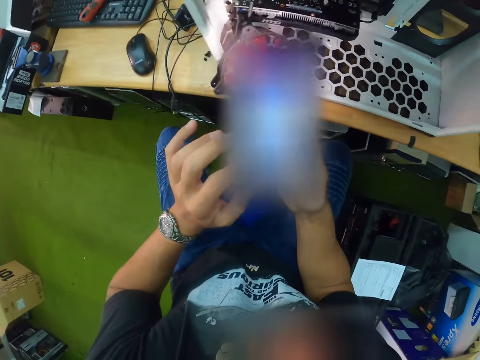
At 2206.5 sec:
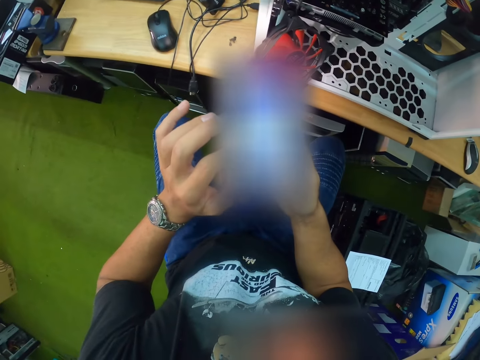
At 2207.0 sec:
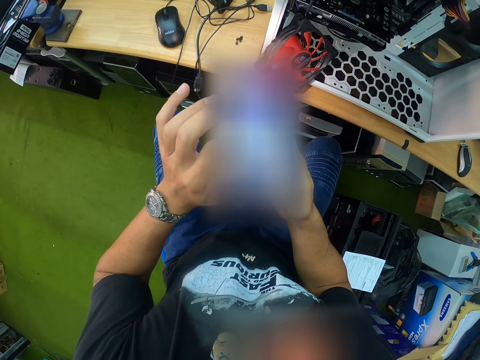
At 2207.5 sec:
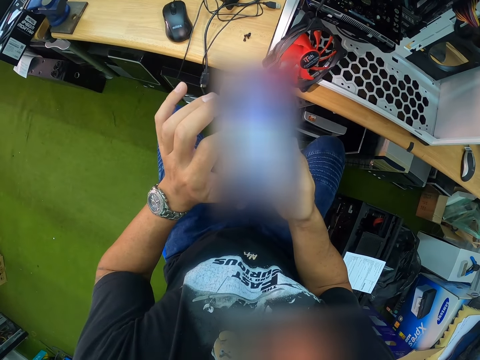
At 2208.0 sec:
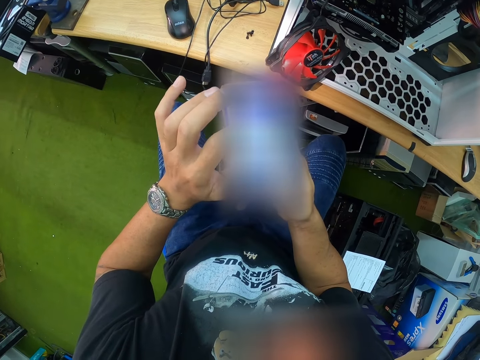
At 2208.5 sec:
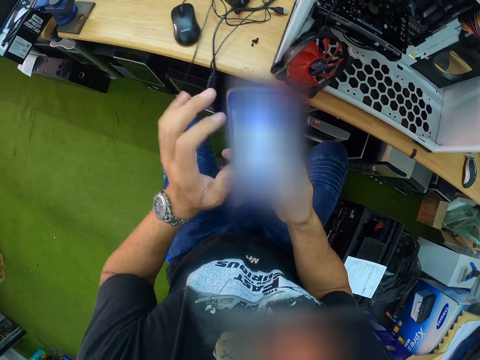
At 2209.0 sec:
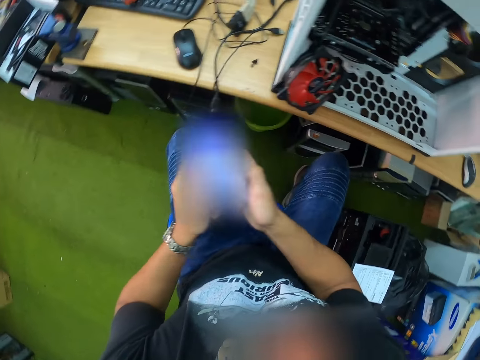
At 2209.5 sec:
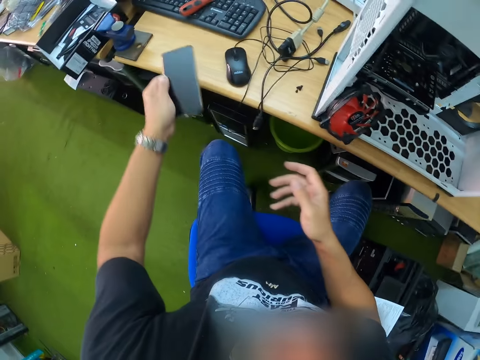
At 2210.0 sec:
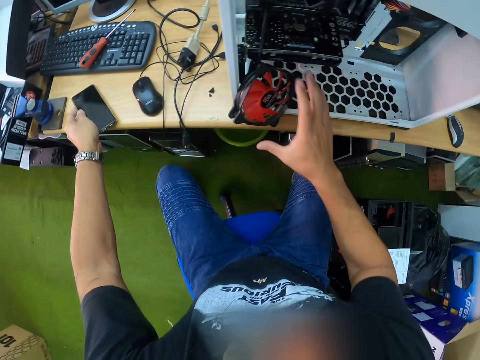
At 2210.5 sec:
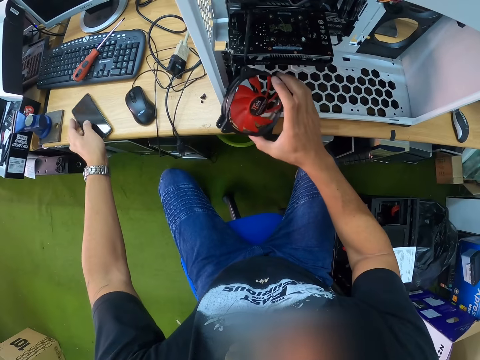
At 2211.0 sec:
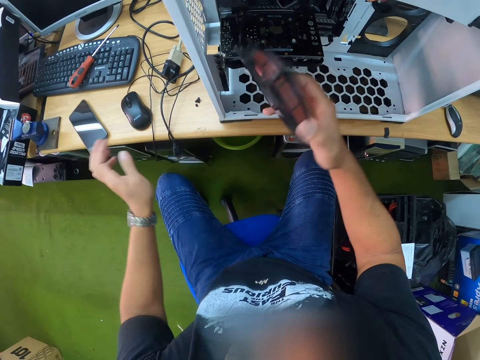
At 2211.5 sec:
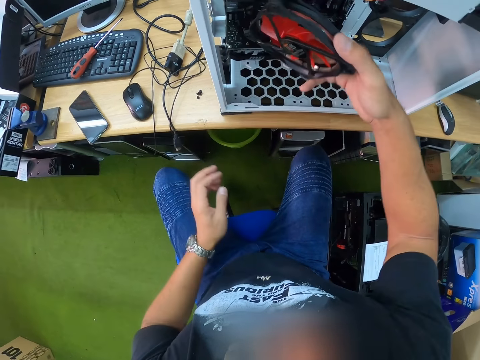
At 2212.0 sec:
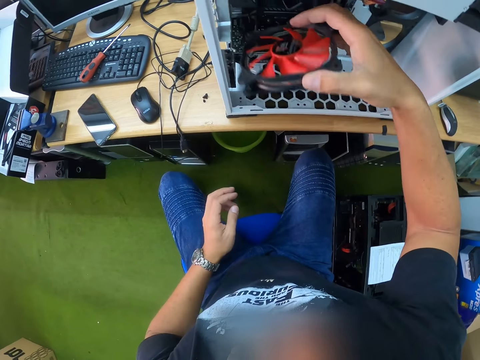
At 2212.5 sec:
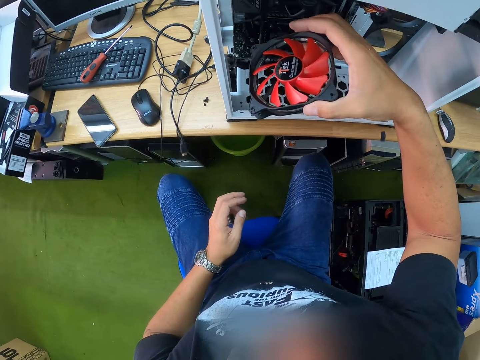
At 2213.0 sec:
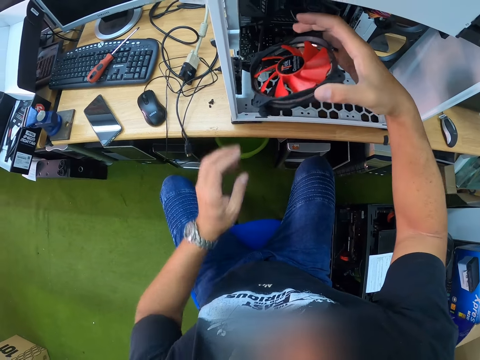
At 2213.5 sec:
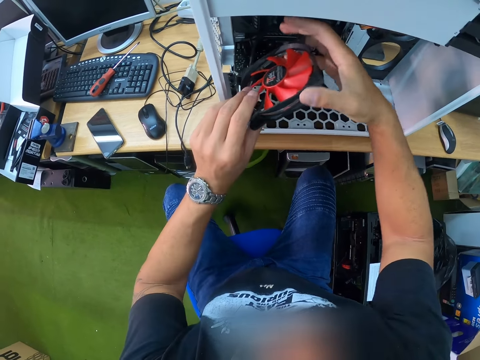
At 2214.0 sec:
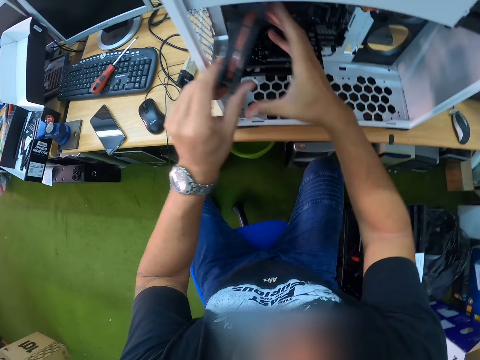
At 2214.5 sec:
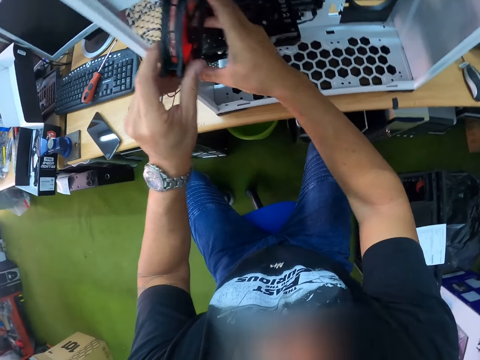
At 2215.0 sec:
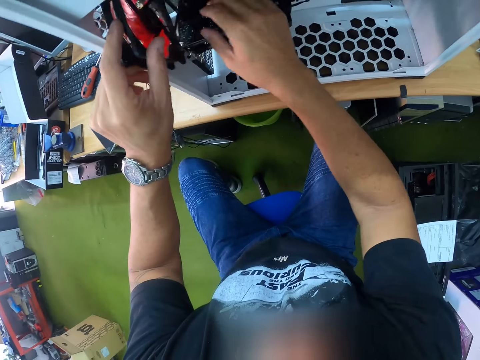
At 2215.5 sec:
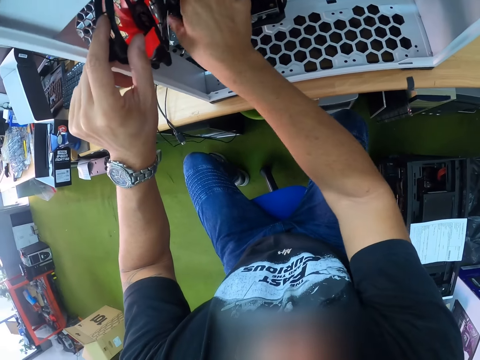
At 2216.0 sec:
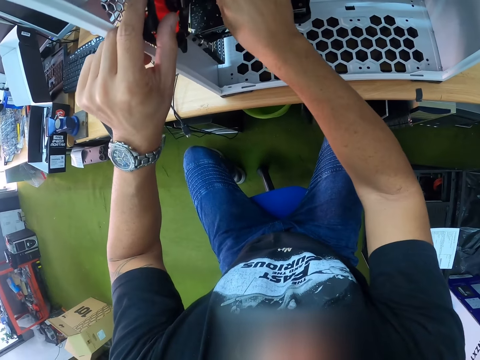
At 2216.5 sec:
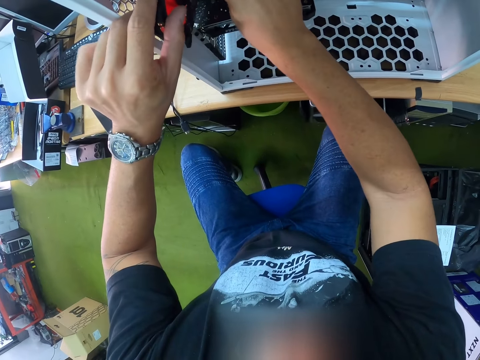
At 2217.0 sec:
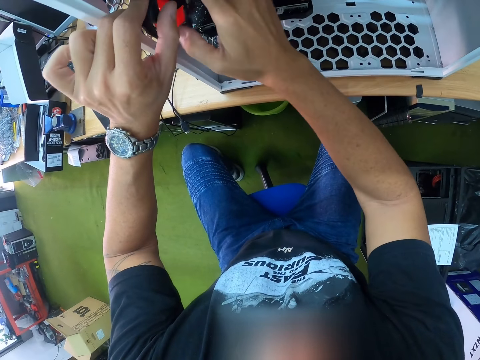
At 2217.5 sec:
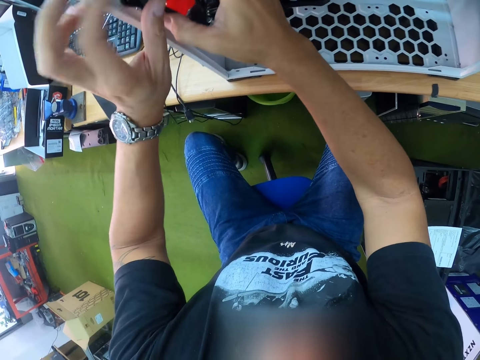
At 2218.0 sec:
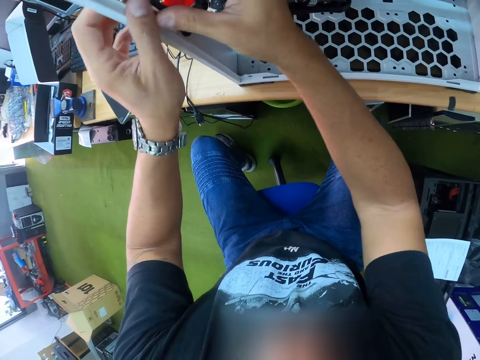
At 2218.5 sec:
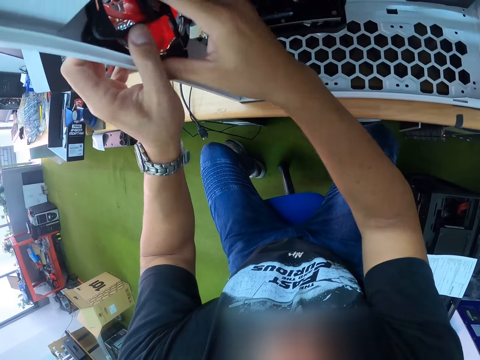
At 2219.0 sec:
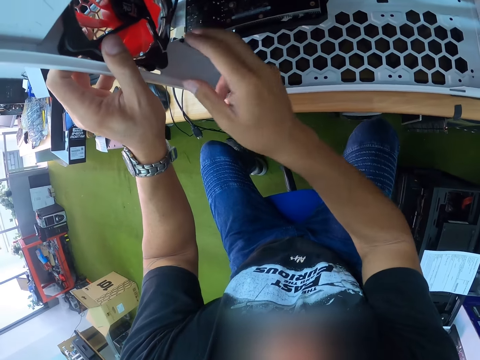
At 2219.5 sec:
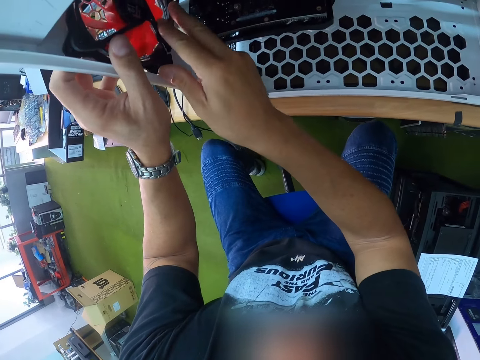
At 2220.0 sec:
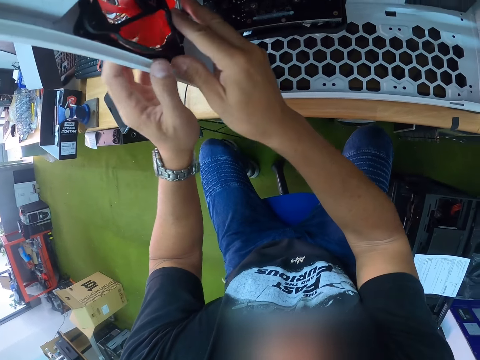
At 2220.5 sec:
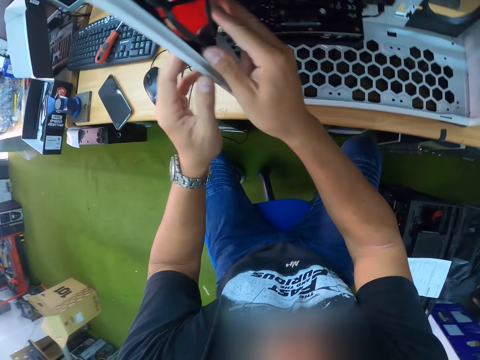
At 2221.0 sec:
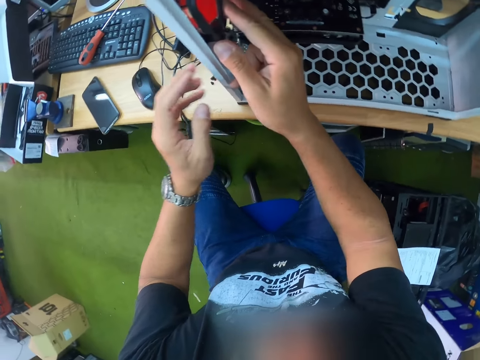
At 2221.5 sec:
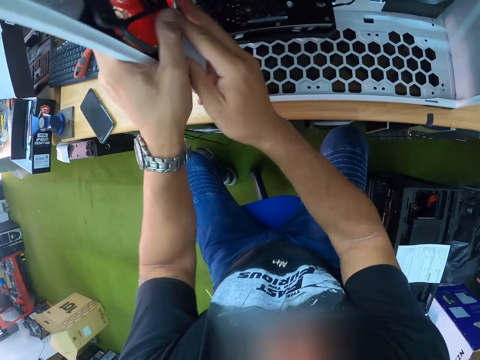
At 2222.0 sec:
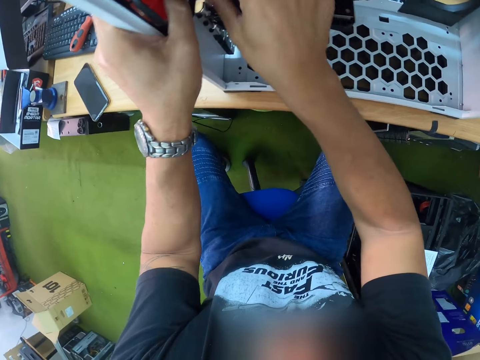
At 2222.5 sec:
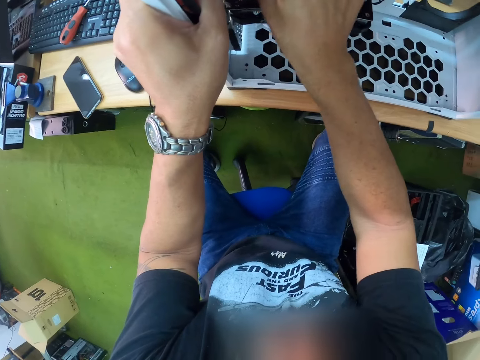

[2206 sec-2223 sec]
The camera wearer drops the phone on the table with his left hand. He picks up the computer fan with his right hand. He holds the hard drive with his right hand. He holds the hard drive with both hands. He fixes the computer fan on the central processing unit.

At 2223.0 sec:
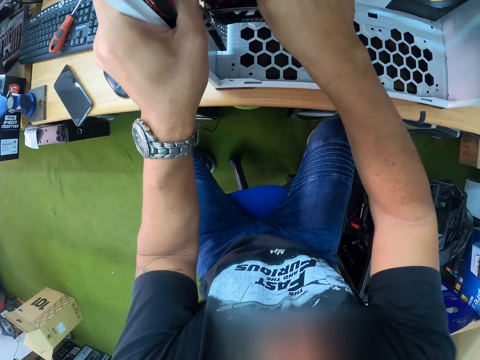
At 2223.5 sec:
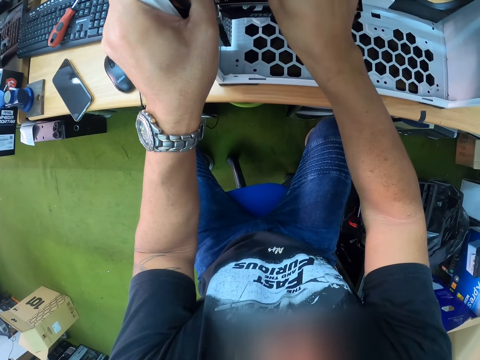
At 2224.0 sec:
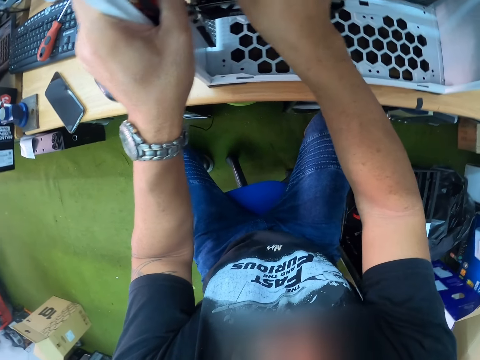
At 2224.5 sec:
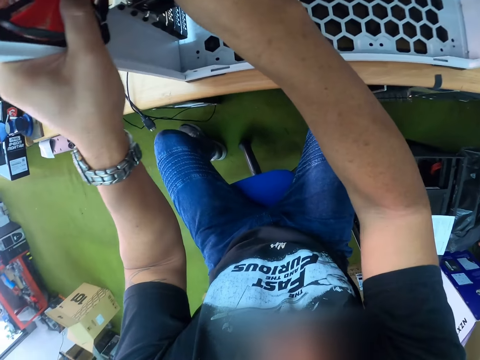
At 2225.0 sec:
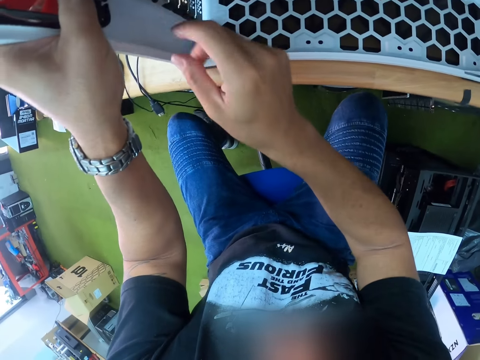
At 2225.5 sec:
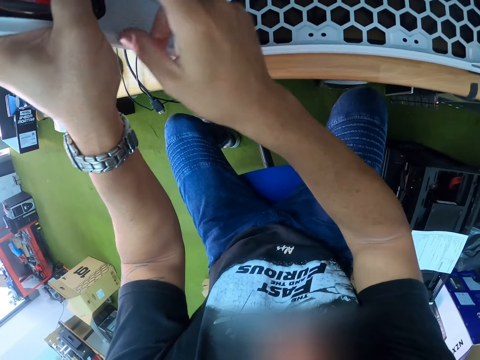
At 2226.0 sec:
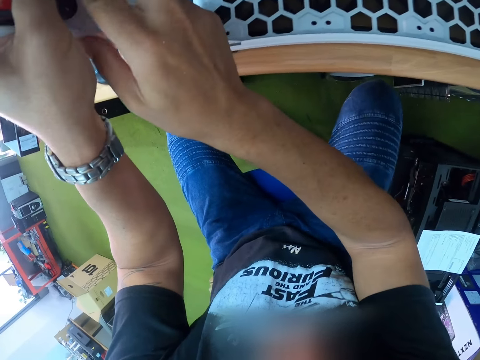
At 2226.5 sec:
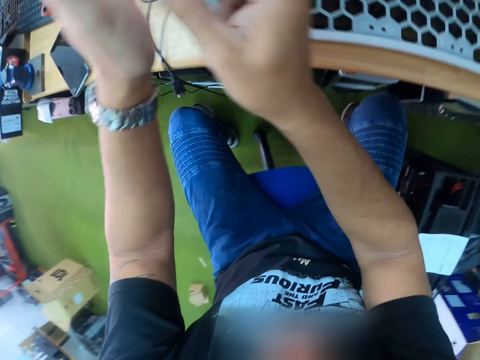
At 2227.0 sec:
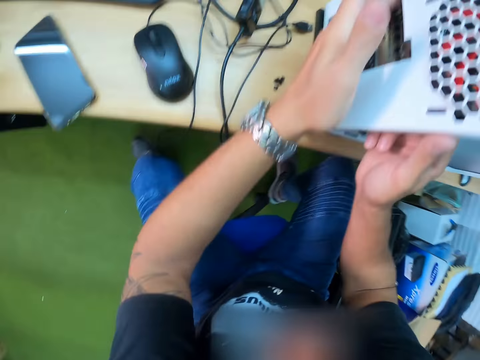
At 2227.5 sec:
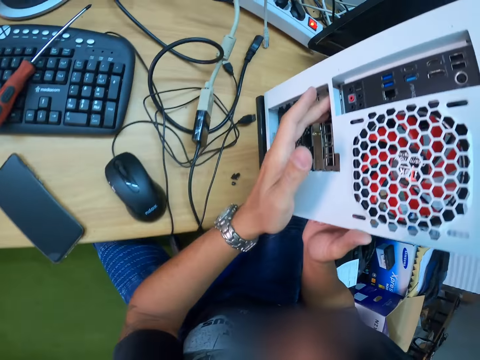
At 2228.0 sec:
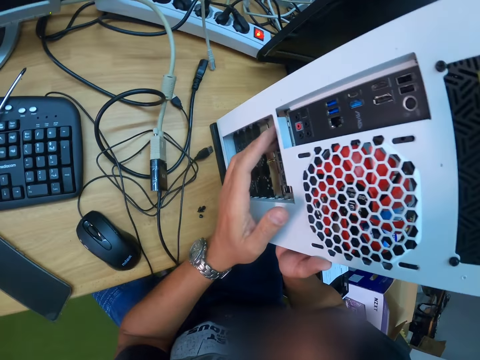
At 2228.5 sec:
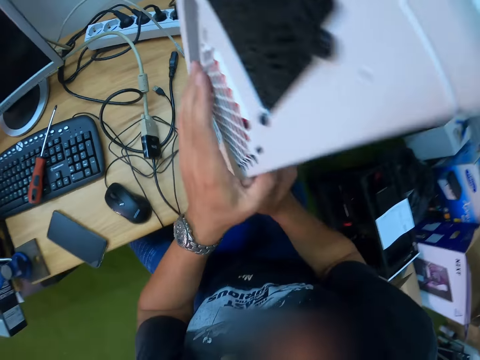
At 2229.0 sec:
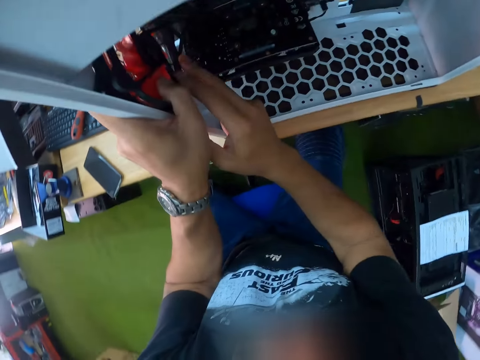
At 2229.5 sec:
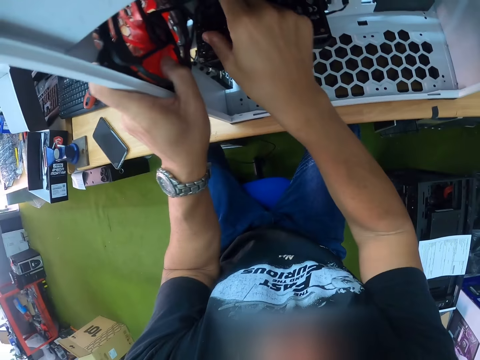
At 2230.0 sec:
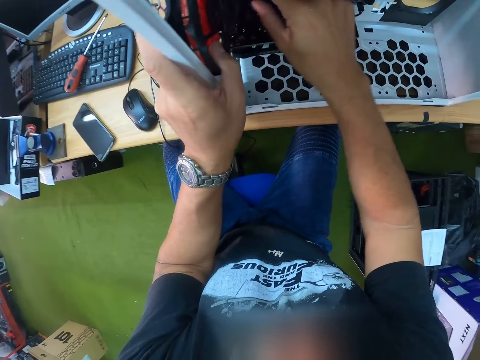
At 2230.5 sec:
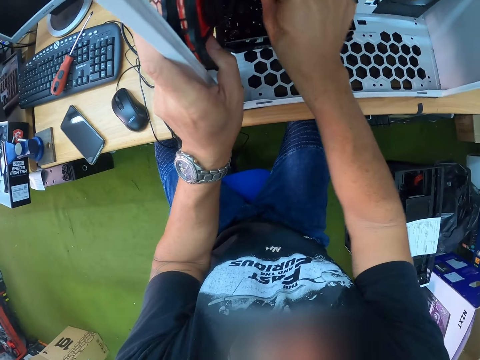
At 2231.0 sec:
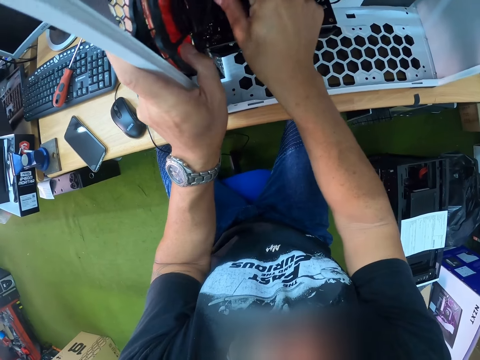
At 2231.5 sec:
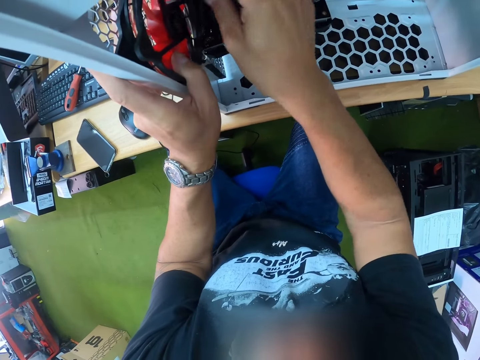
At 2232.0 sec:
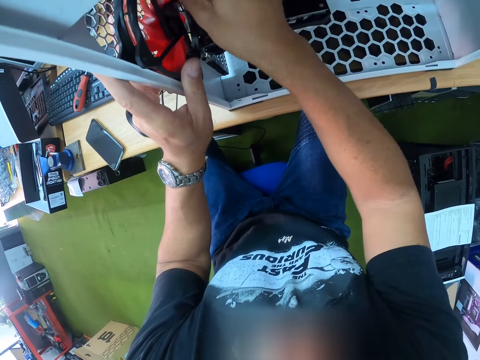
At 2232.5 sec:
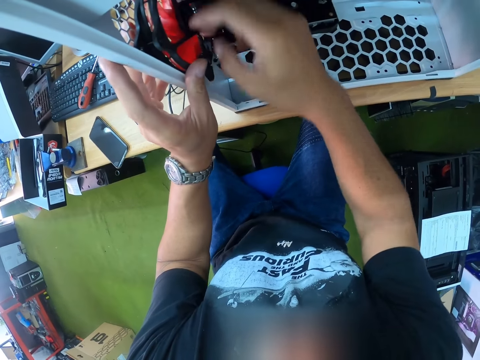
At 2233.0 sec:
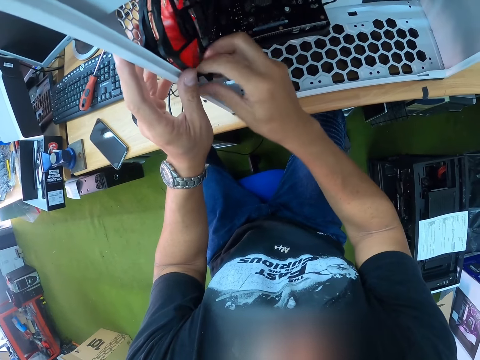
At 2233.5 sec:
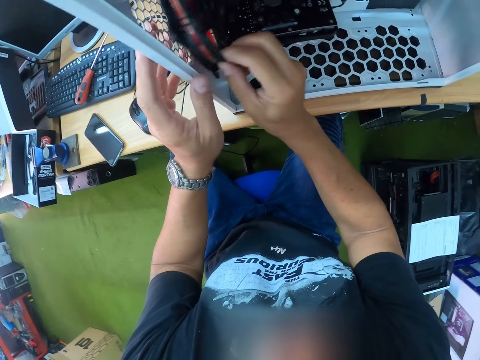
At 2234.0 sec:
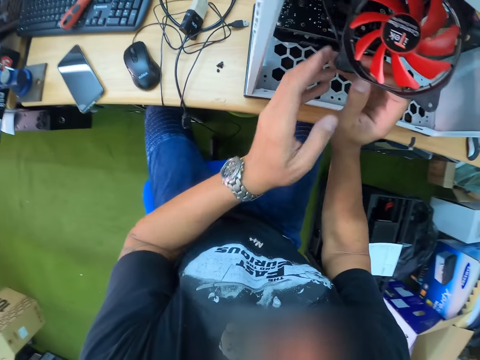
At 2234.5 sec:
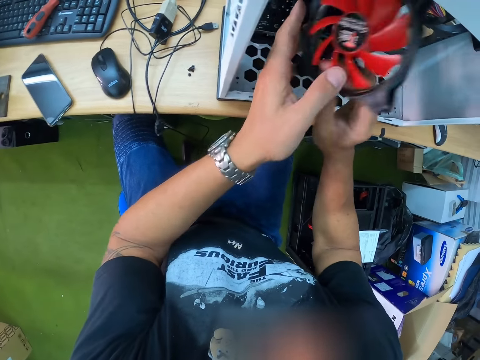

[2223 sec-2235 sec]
The camera wearer holds the CPU with his left hand. He adjusts the hard drive to the CPU with his right hand.
